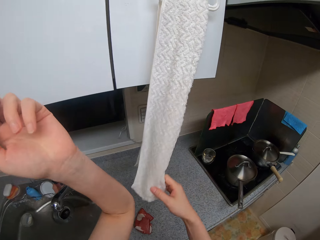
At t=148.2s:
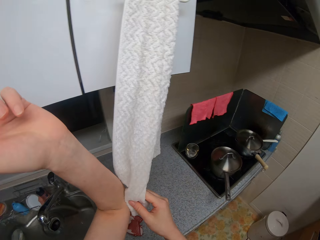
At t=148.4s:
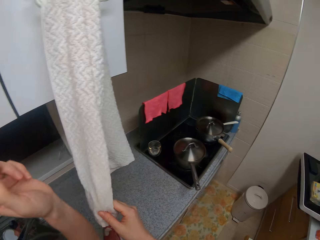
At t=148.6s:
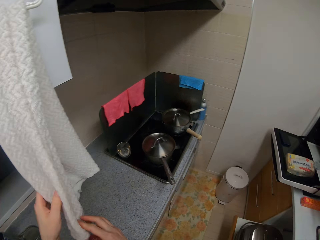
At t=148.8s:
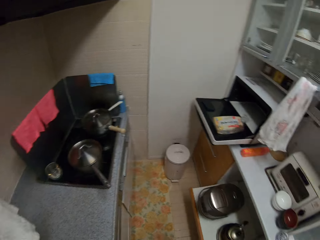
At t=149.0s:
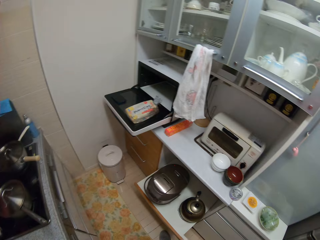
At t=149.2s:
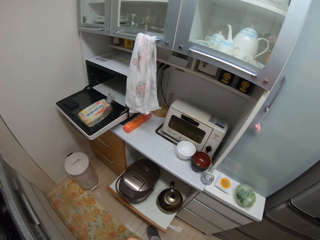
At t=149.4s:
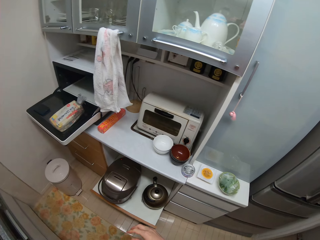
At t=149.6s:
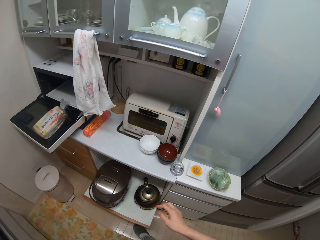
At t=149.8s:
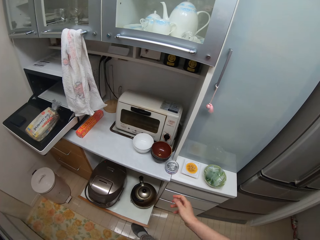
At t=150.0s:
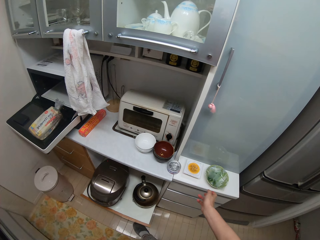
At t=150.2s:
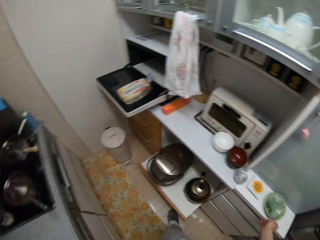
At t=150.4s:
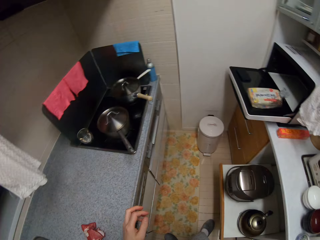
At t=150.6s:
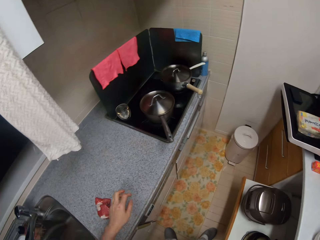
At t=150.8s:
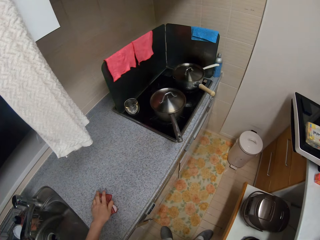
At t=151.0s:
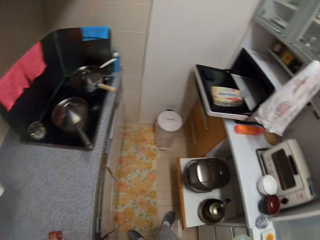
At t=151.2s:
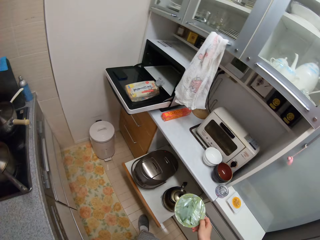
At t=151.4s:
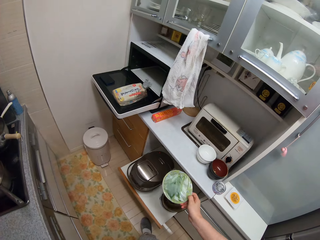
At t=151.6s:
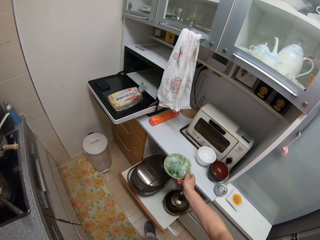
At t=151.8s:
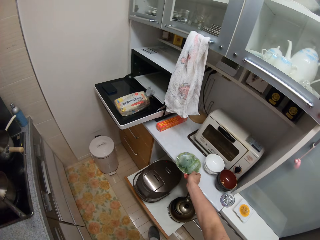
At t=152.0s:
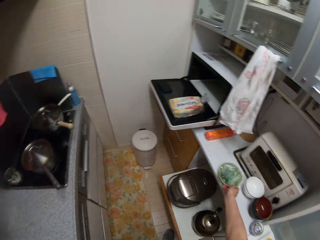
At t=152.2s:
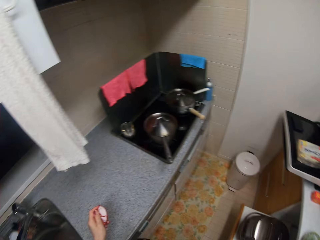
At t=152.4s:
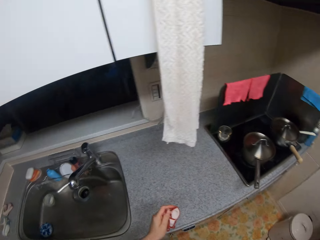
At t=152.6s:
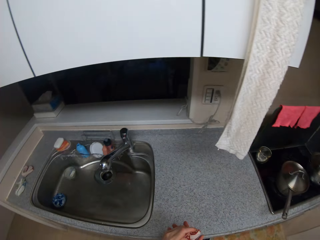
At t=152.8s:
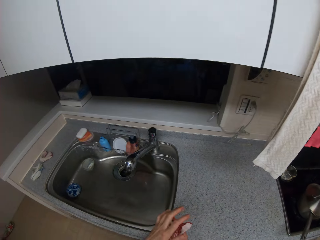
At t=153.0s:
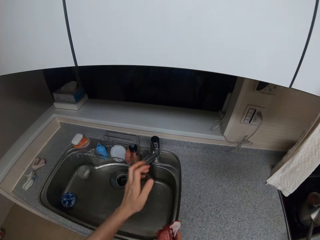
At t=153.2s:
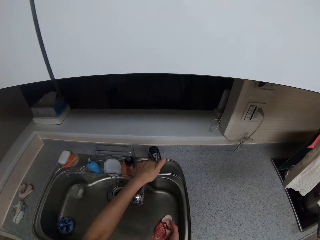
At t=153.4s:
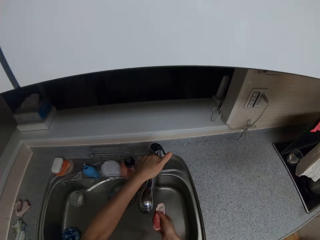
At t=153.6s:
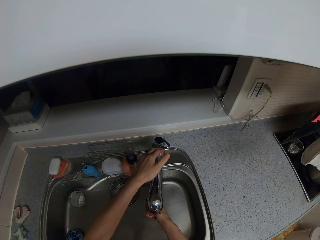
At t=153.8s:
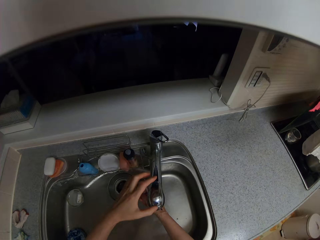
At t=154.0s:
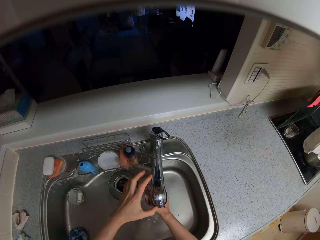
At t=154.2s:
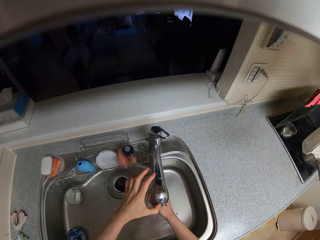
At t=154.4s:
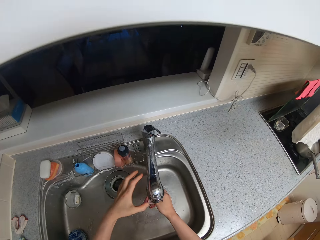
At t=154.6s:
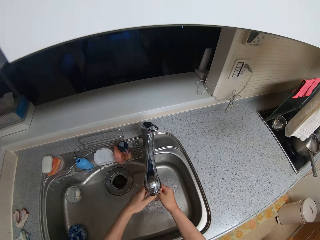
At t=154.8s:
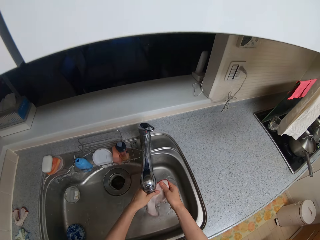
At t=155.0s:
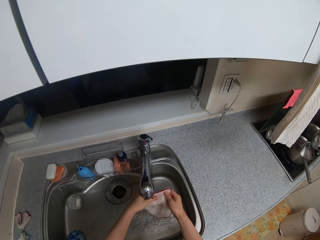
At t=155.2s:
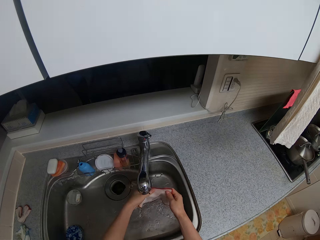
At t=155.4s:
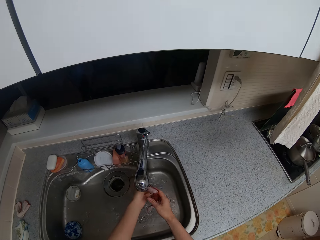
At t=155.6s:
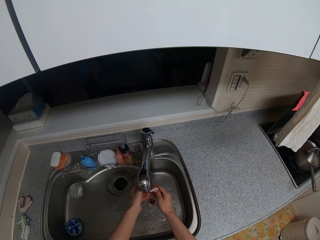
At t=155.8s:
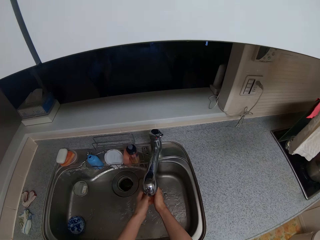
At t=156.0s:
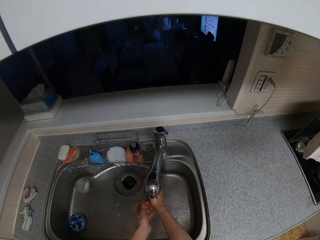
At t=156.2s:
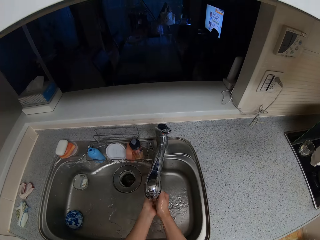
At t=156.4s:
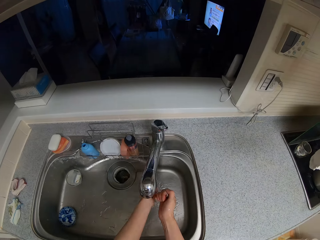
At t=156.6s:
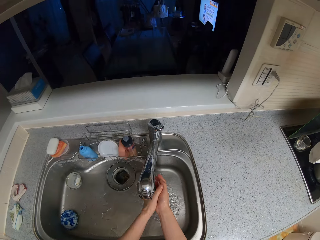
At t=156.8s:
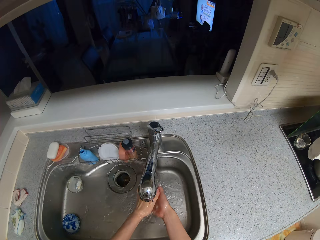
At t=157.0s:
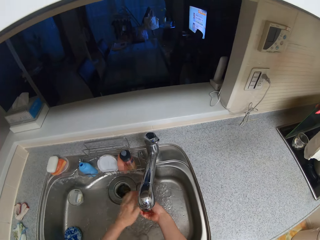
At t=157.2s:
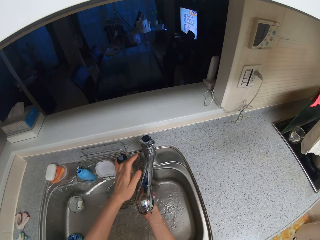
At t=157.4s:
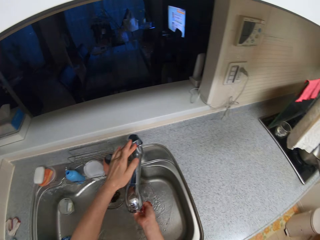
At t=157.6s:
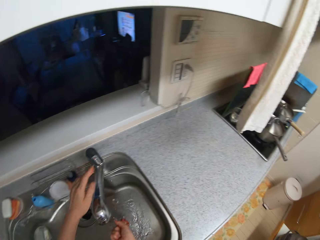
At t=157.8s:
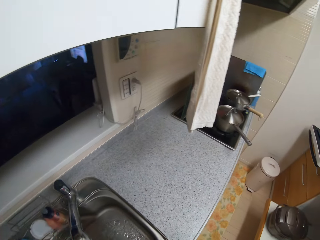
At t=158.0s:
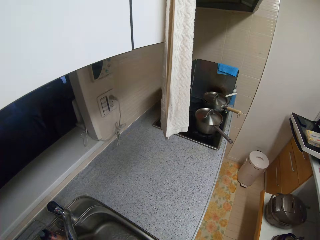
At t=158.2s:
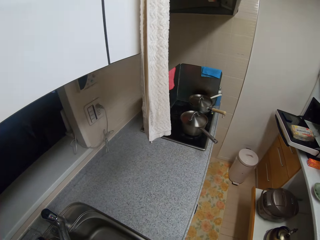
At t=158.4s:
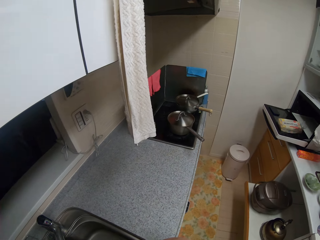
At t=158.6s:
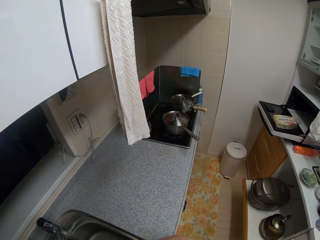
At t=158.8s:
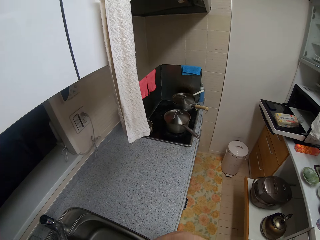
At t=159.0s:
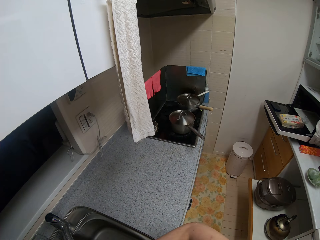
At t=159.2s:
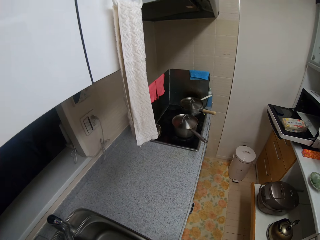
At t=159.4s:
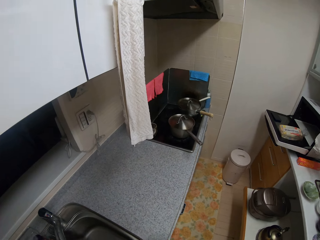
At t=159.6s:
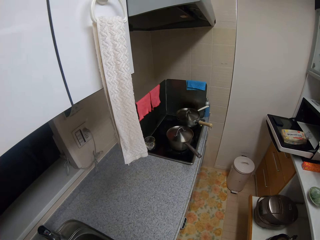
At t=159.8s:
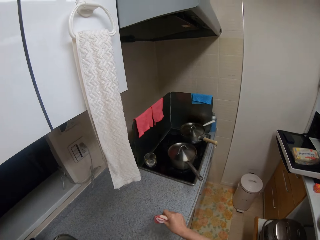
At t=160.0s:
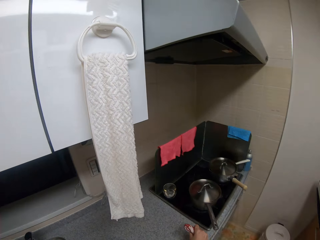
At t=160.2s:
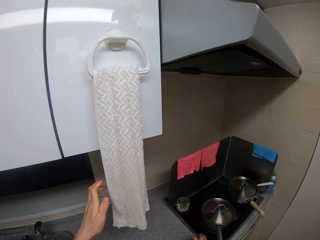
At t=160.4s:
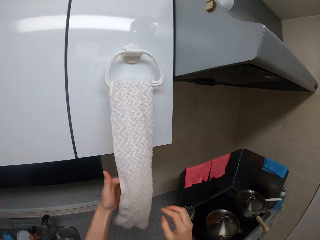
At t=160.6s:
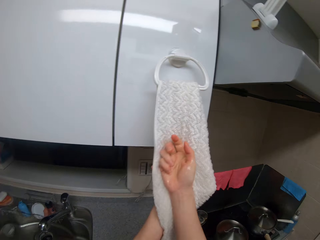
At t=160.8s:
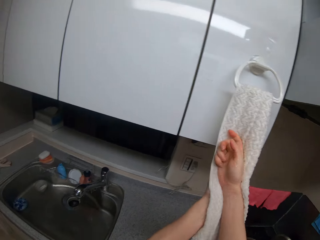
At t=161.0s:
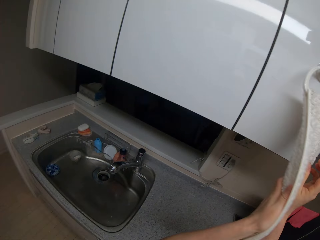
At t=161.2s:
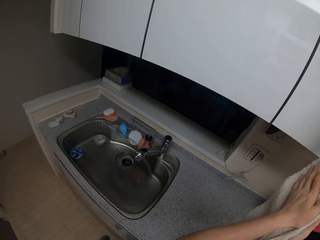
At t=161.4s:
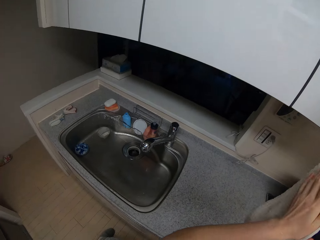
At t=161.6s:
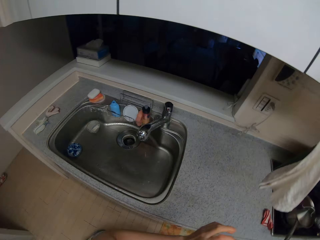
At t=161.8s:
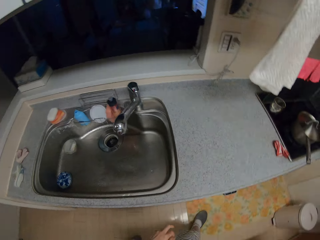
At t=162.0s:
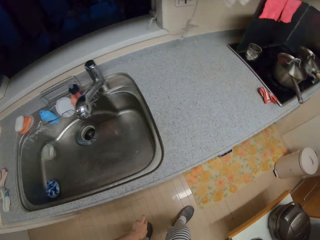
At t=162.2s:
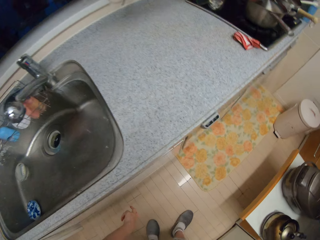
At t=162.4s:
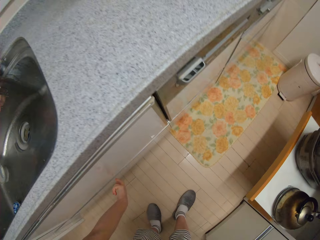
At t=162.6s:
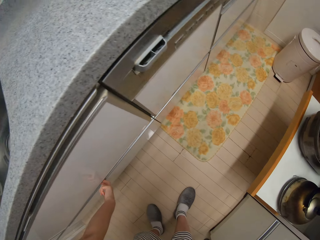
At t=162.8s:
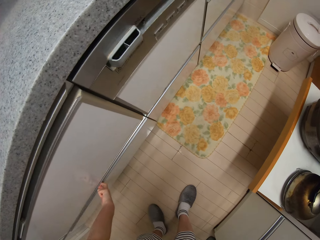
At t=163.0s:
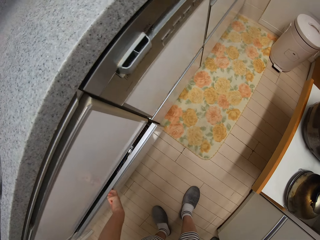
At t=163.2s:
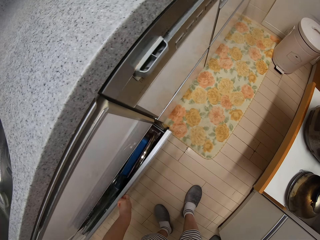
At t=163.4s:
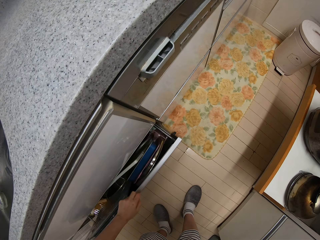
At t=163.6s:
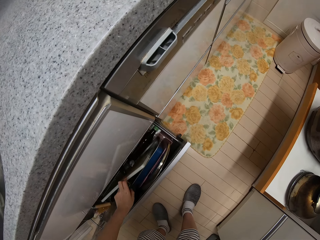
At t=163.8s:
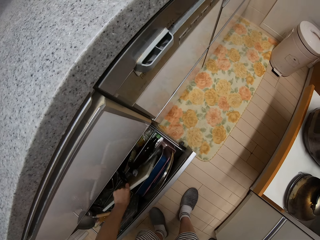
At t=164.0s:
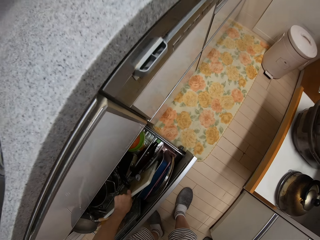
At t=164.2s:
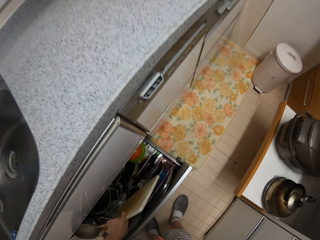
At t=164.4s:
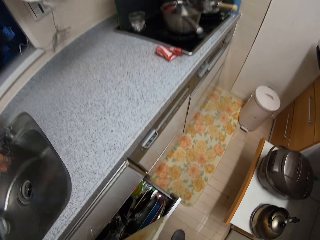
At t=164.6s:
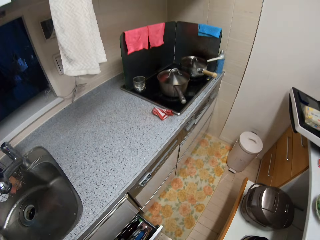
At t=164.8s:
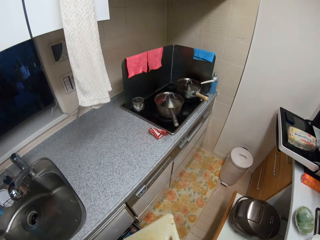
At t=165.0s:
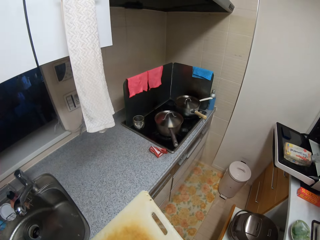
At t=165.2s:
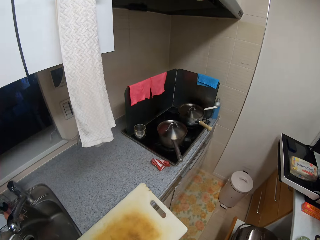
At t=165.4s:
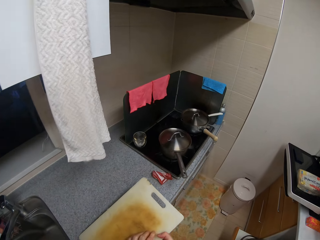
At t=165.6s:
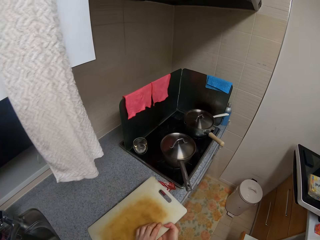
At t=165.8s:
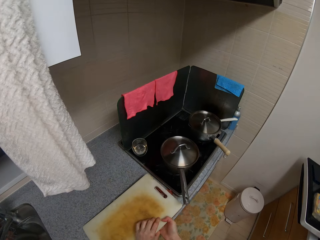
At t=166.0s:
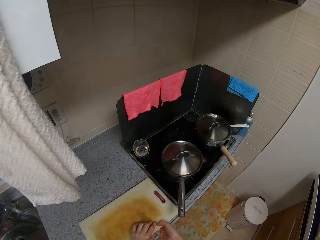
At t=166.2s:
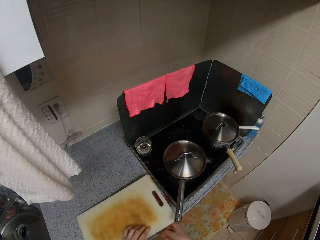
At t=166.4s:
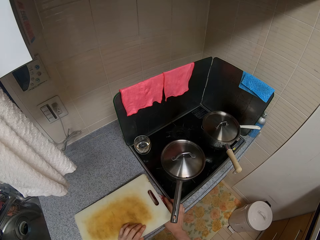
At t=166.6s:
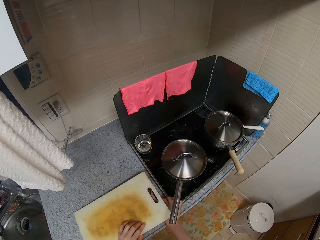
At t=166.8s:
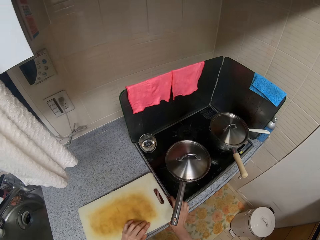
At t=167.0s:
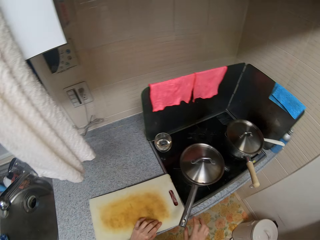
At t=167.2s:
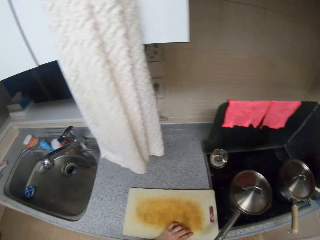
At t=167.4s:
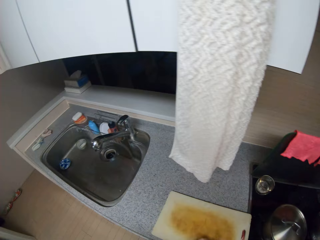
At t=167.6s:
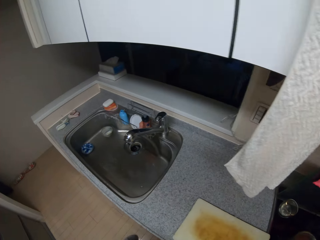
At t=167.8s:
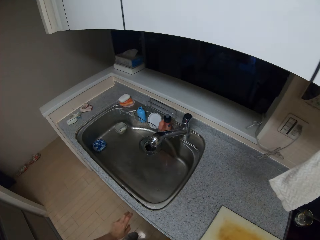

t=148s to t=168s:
The camera wearer uses a towel to clean her left elbow. She wipes the hand on the towel. She picks up a bowl of something. She picks up a napkin using her left hand. She drops the bowl or plate on a kitchen countertop using her right hand. She turns a tap on using her left hand. She rinses the napkin with both hands. She adjusts the amount of water running. She closes the water tap. She drops the napkin on the kitchen countertop. She dries both hands with the towel. She opens a drawer using her left hand. She picks up a chopping board using her left hand. She drops the chopping board on the kitchen countertop. She picks up the wipe towel.

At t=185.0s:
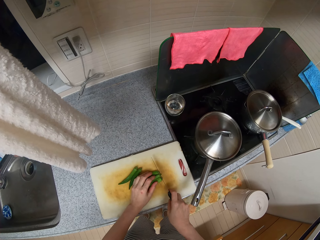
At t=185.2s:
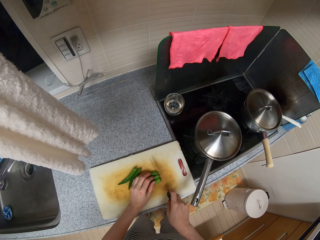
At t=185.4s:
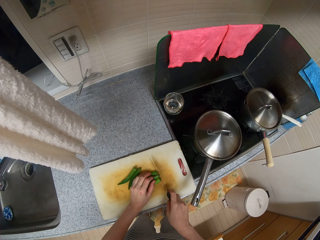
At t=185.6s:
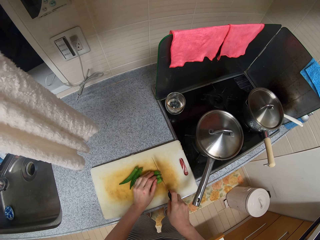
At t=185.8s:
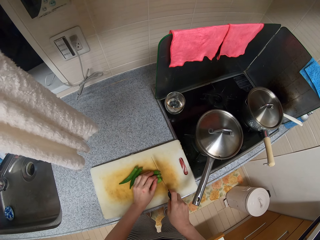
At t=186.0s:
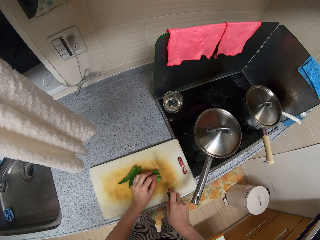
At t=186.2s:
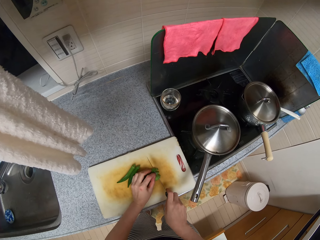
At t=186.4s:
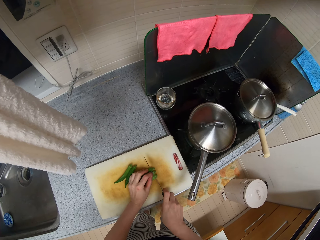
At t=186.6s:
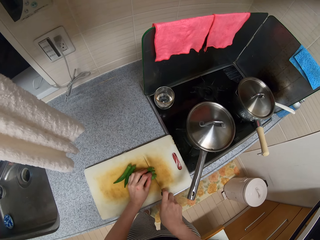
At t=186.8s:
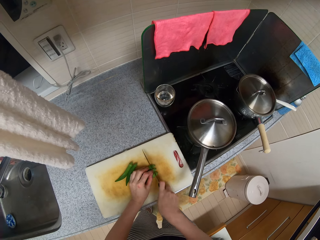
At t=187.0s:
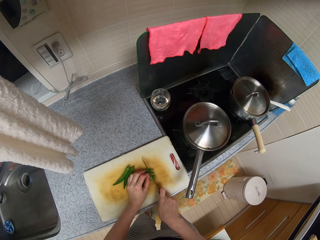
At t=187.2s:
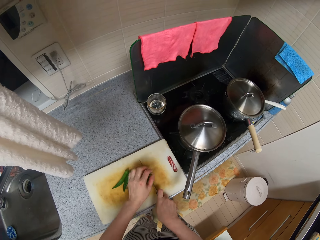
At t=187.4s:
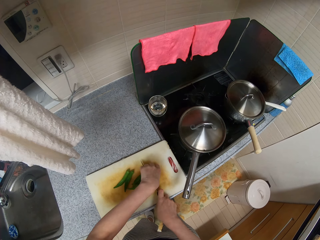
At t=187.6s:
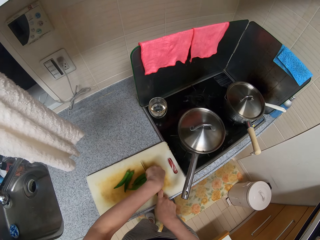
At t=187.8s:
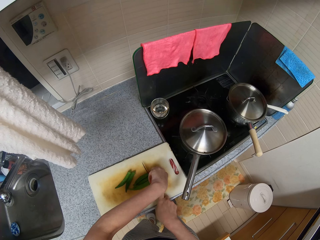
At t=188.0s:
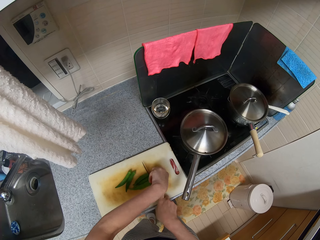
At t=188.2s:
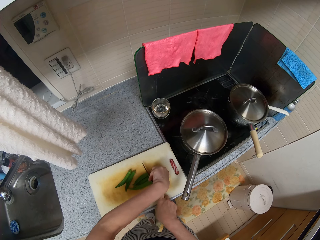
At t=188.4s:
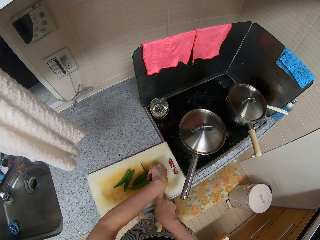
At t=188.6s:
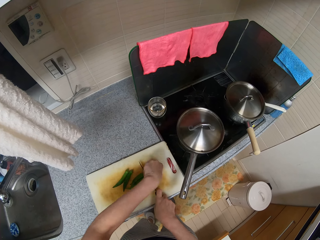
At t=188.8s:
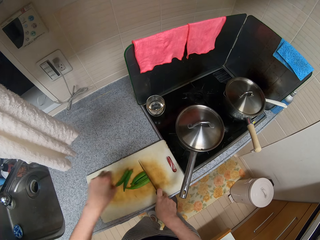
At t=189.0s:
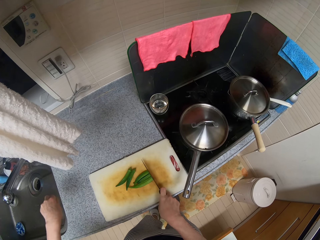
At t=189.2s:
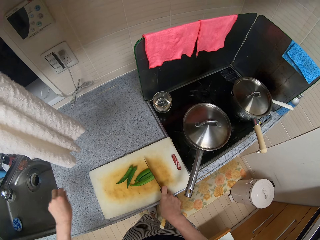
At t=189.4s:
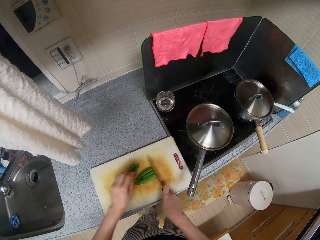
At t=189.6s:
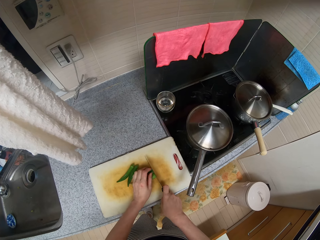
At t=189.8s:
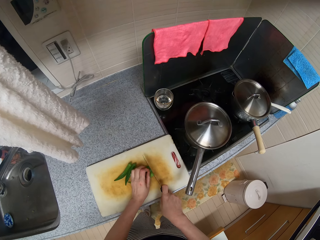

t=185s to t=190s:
The camera wearer cuts green peas on a chopping board using a knife. They pick the green peas from the chopping board with their left hand. They drop the green peas in a sink using their left hand.
